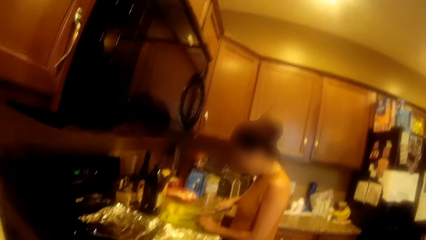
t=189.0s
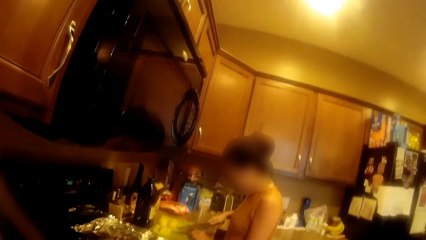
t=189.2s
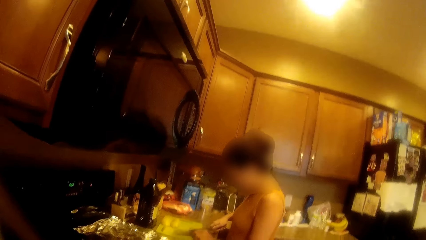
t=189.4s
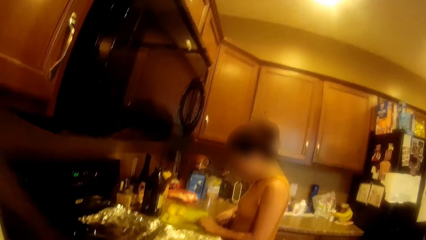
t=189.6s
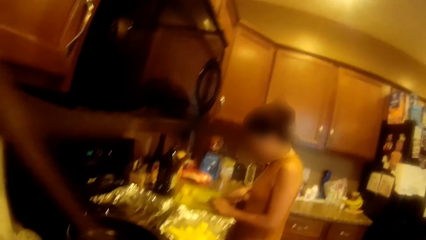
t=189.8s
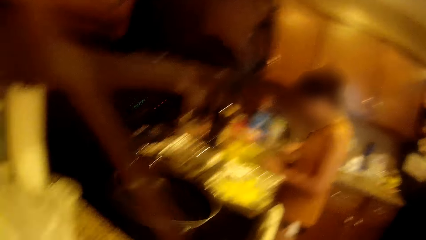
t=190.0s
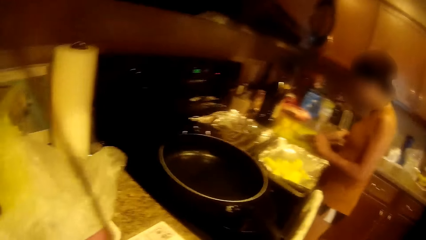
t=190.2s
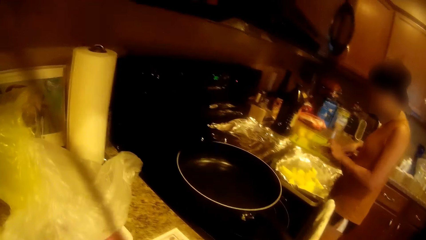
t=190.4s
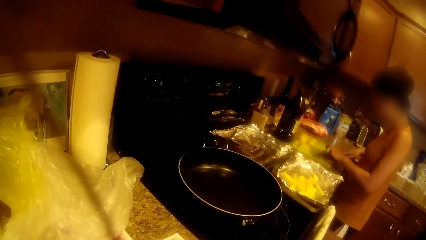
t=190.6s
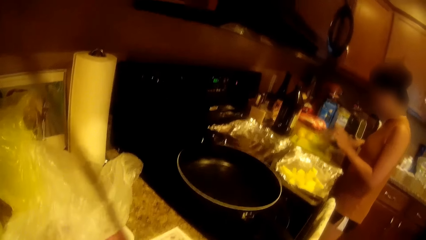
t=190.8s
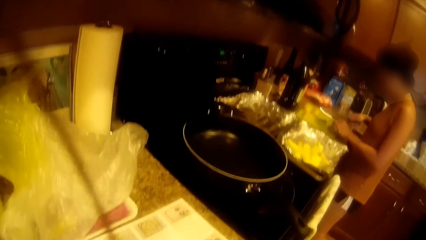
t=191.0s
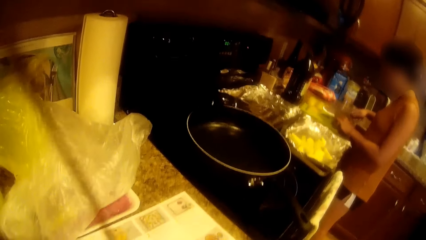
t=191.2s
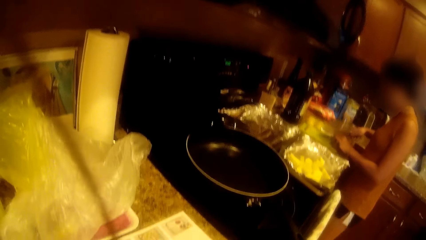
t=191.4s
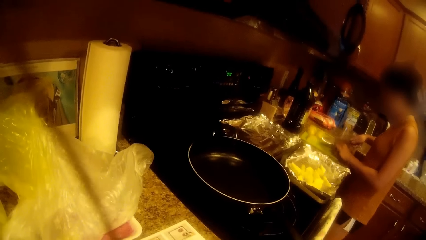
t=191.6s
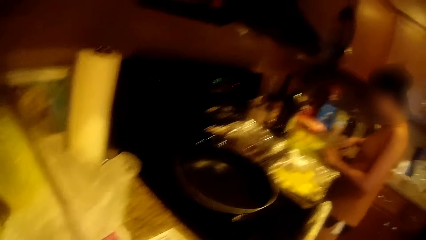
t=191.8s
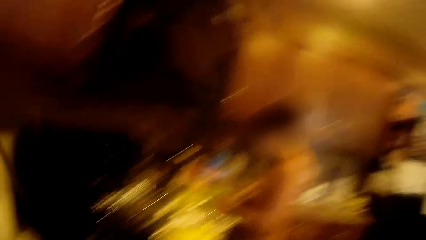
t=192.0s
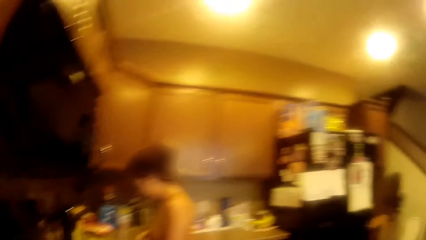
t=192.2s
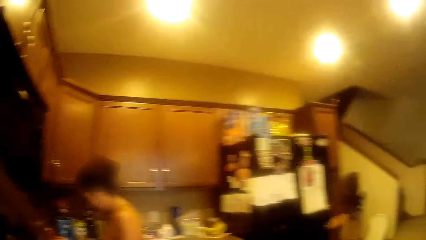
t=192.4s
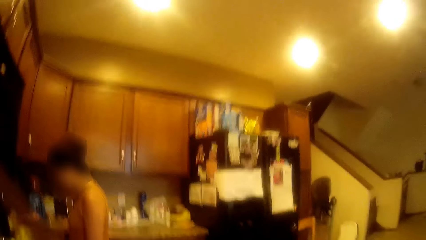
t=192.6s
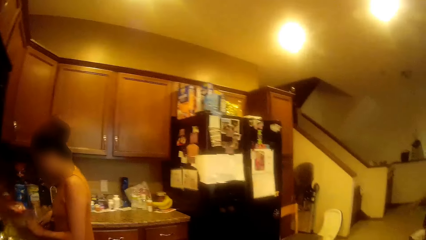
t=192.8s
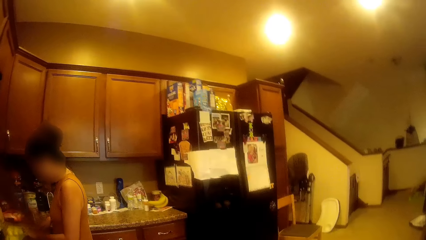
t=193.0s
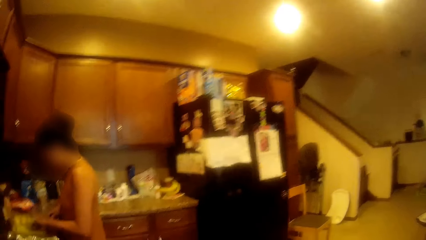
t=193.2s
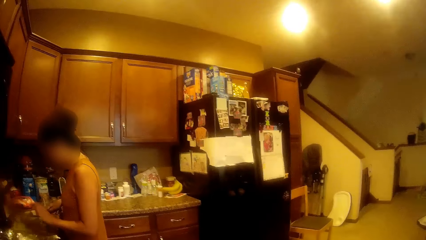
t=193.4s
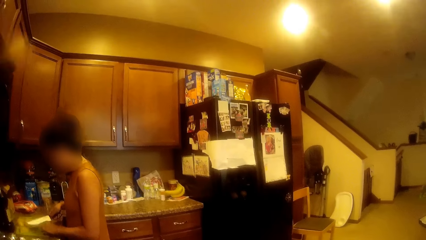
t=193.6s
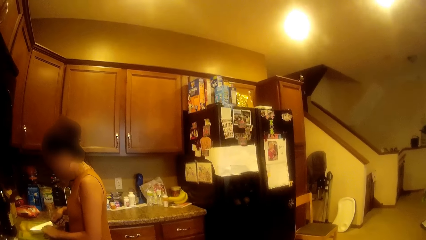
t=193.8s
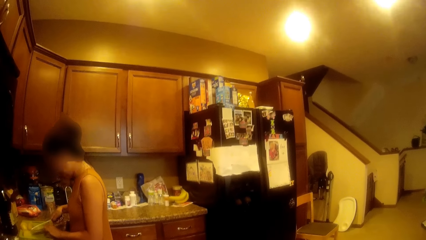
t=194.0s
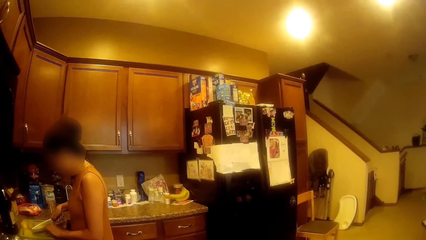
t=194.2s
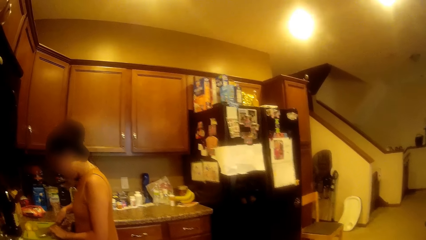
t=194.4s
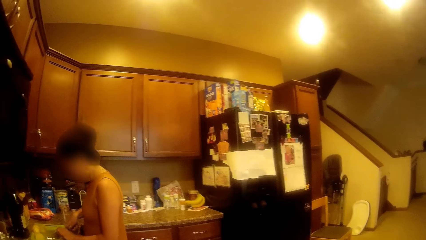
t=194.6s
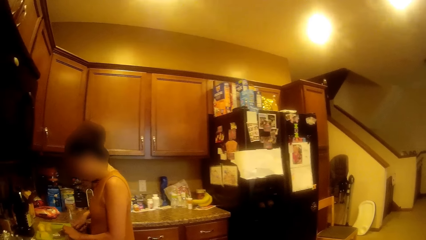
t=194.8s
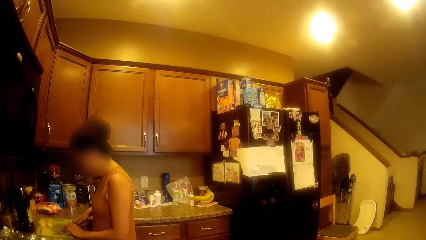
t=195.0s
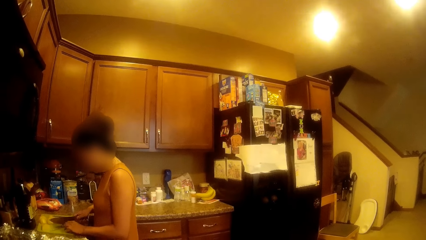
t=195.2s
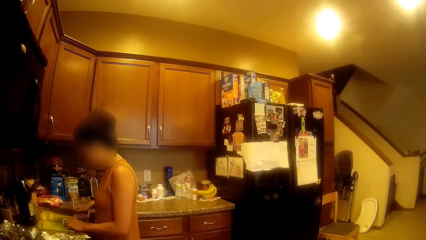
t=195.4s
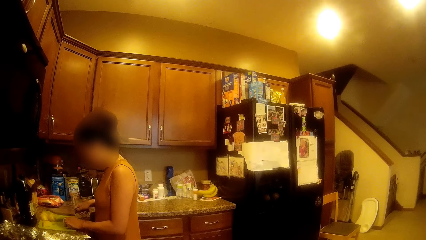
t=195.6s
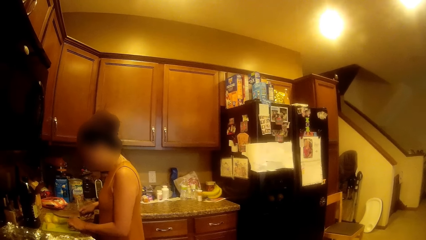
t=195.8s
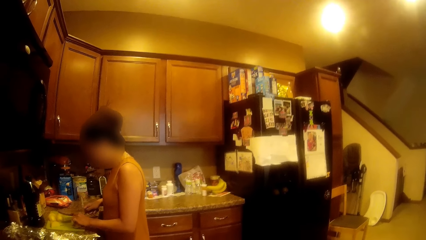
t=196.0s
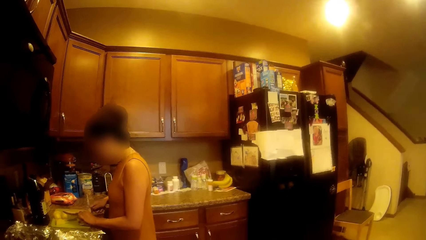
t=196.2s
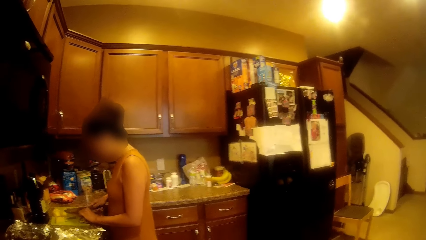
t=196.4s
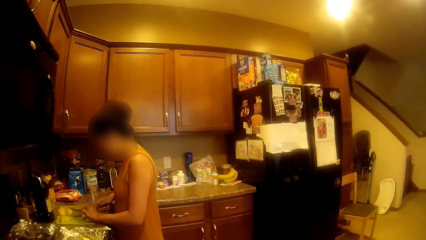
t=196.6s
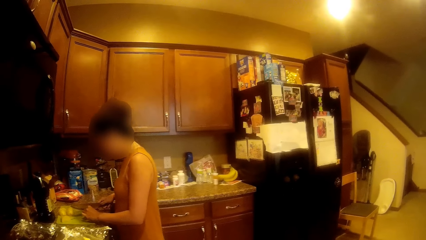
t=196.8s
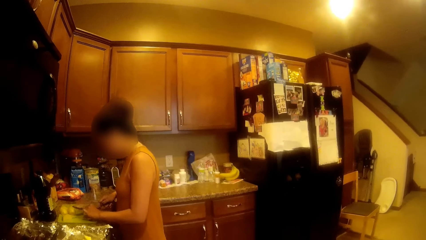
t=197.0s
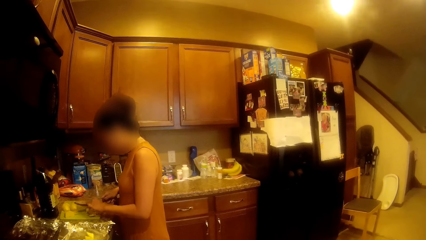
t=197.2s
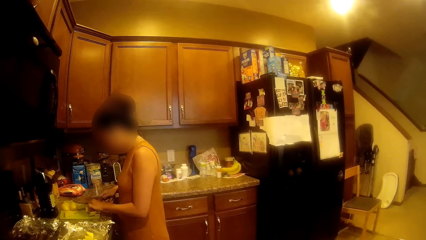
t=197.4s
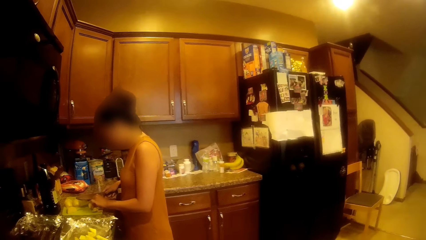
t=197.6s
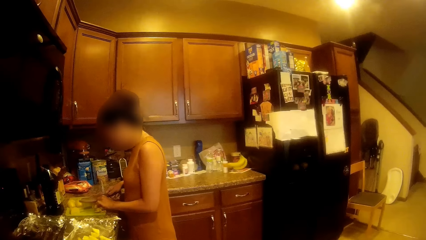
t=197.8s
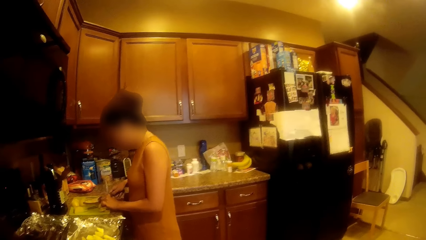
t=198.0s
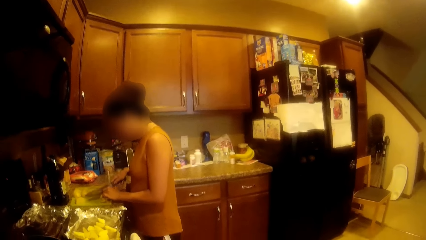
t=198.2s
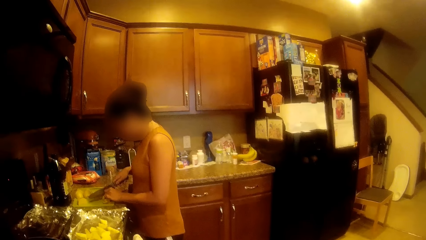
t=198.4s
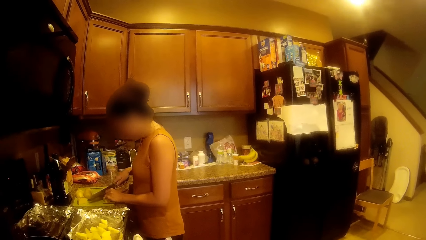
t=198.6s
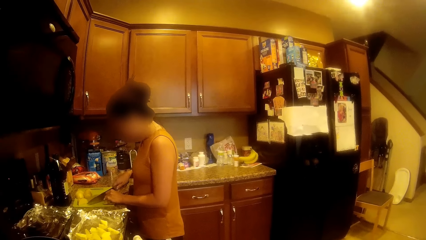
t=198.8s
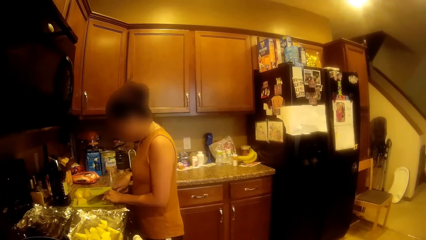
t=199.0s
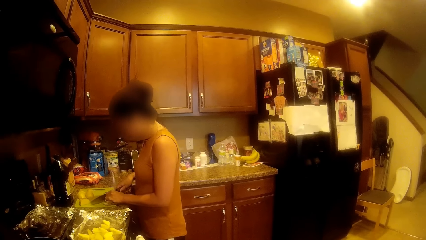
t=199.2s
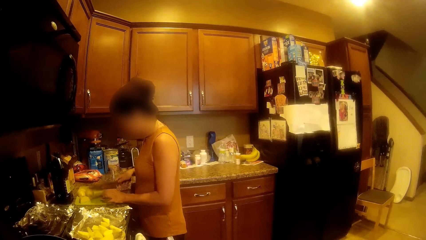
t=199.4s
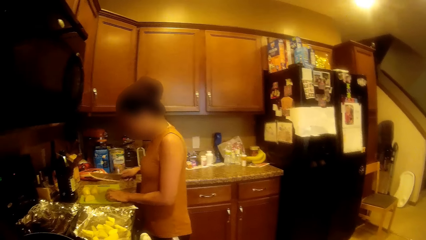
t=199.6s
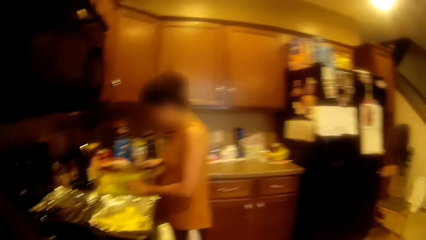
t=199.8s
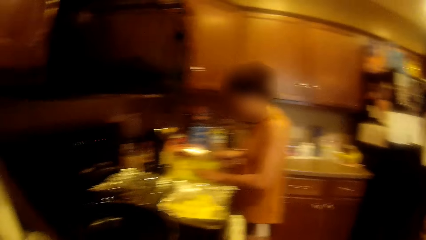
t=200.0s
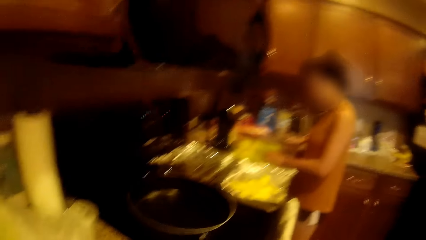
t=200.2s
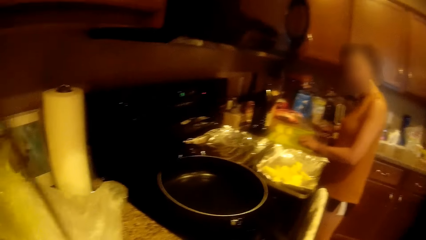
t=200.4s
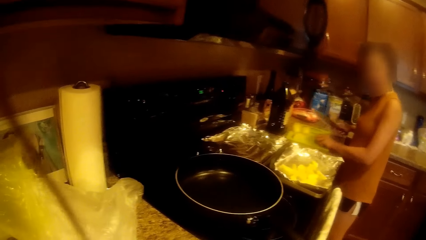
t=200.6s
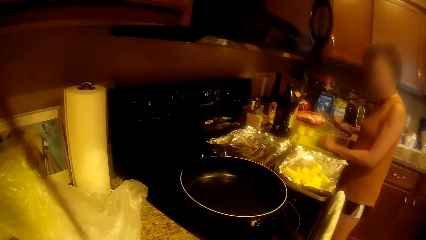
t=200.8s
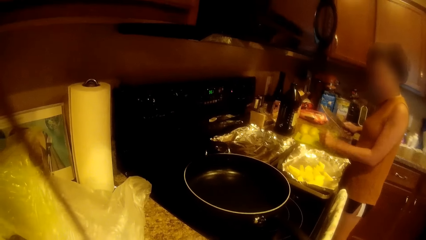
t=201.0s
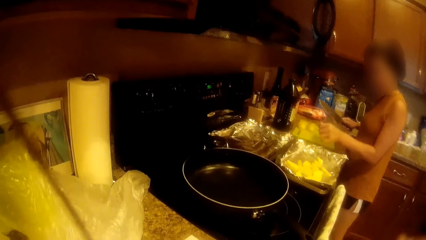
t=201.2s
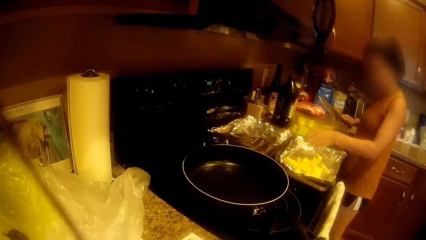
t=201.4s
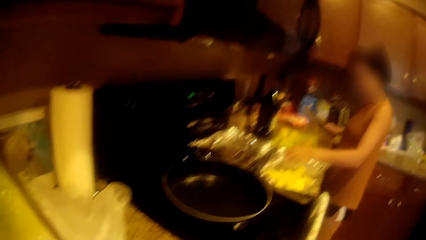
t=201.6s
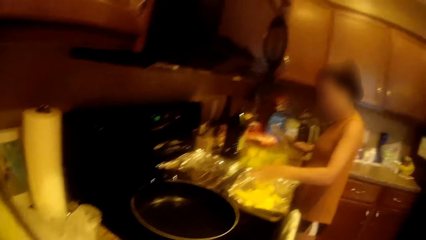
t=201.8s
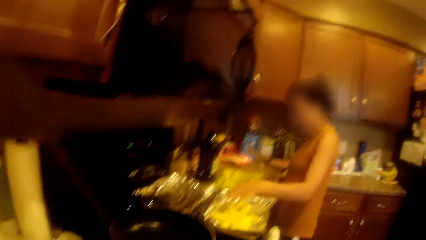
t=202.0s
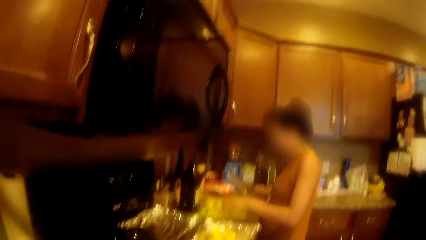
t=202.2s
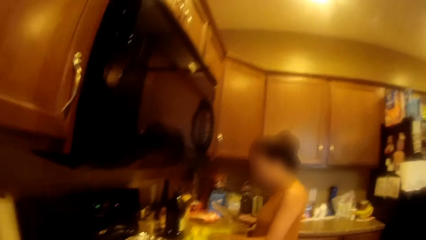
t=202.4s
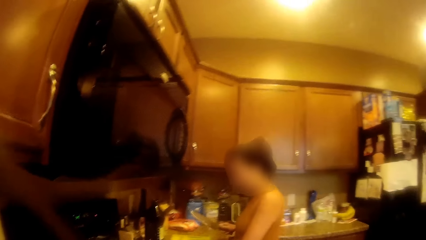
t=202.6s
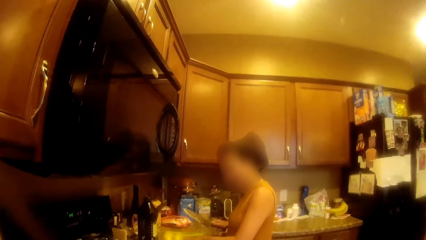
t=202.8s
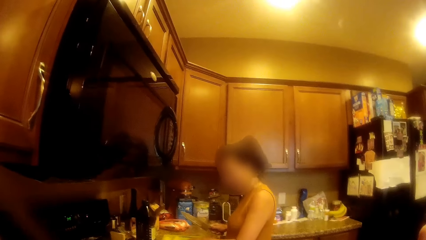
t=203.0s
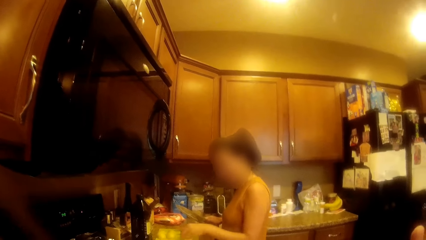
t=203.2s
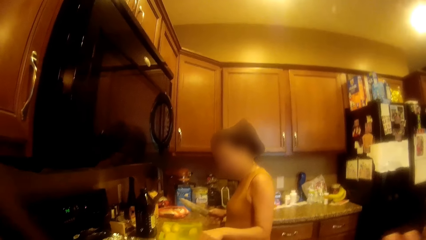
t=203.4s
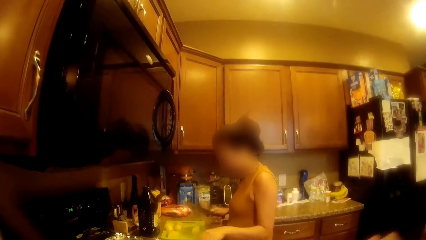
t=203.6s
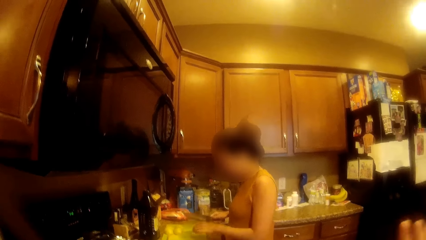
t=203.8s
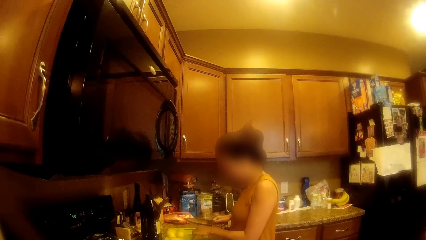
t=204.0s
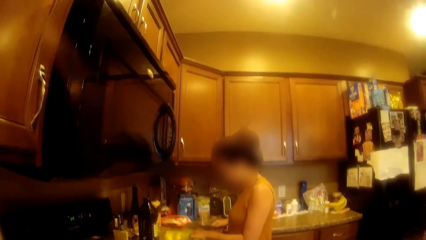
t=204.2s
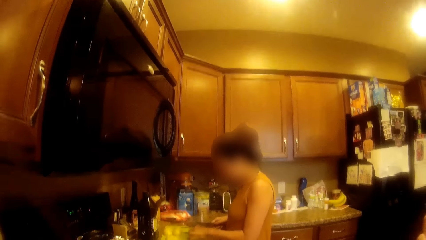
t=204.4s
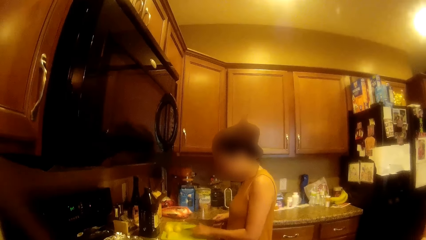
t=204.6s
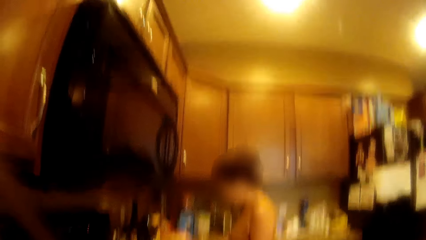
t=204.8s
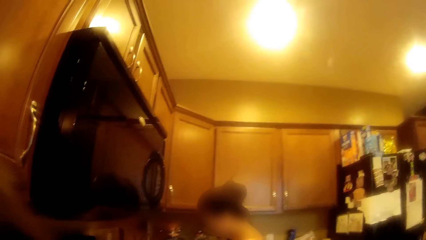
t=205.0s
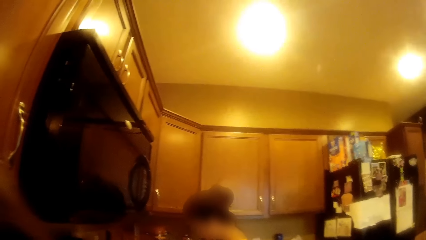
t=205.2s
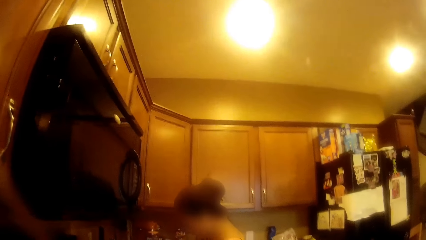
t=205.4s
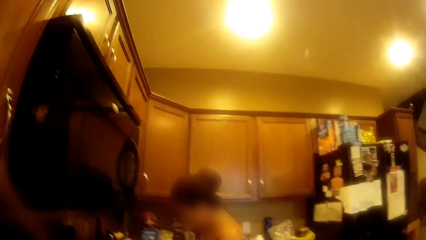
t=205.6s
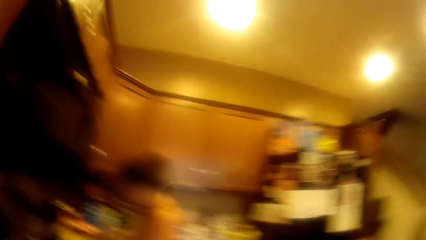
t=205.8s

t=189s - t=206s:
The camera wearer talks to a woman. The woman cuts a potato. The woman drops the potato into a foil tray.
